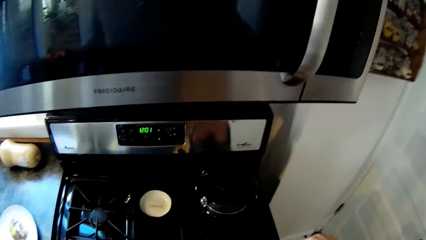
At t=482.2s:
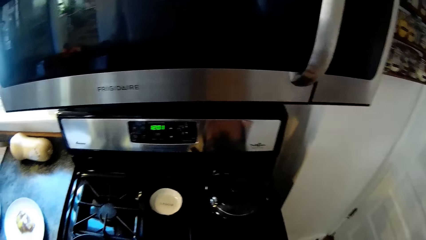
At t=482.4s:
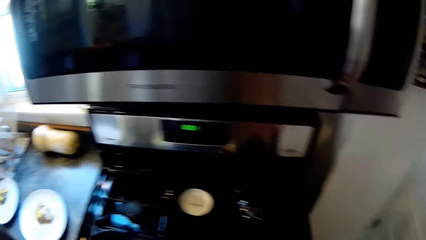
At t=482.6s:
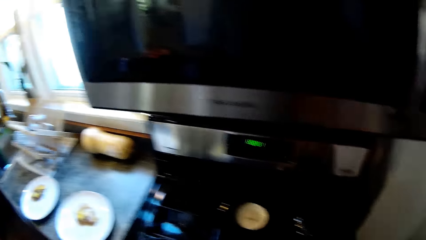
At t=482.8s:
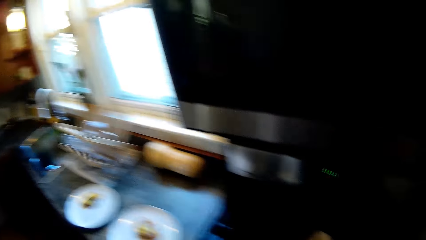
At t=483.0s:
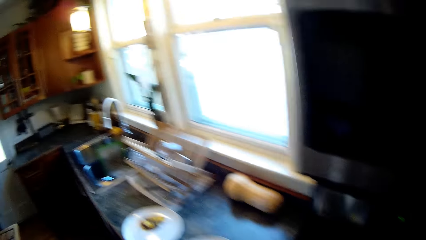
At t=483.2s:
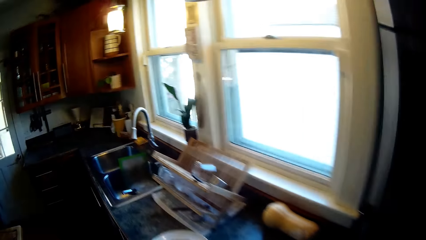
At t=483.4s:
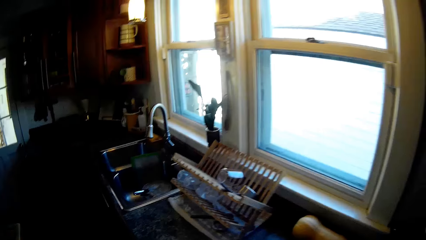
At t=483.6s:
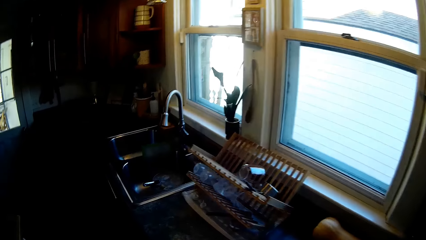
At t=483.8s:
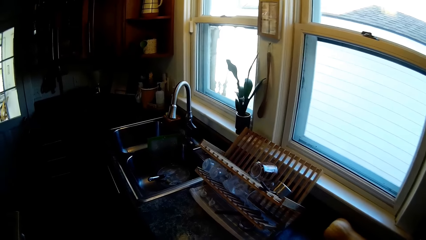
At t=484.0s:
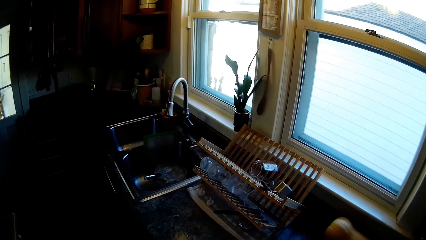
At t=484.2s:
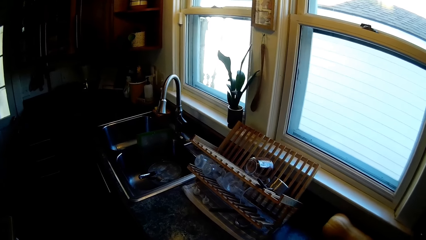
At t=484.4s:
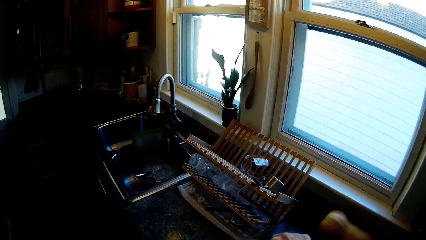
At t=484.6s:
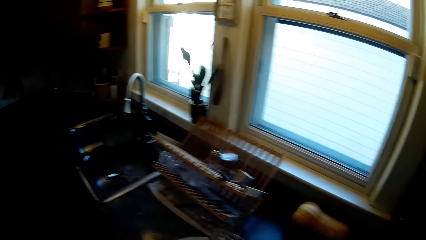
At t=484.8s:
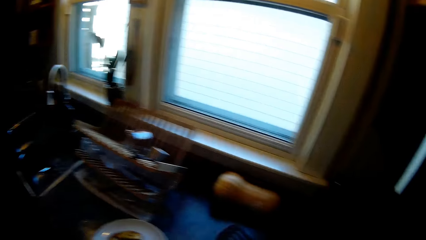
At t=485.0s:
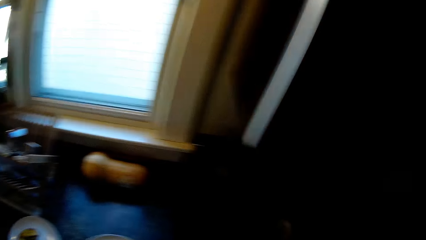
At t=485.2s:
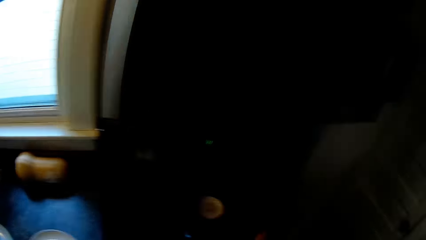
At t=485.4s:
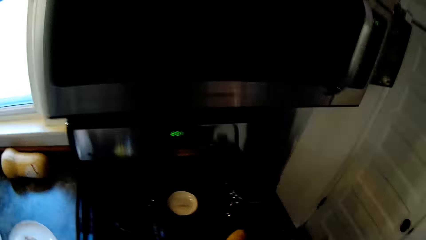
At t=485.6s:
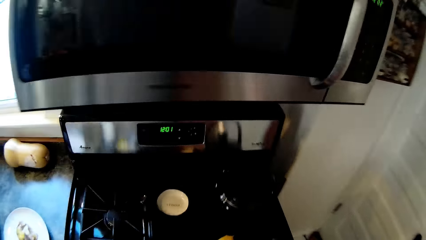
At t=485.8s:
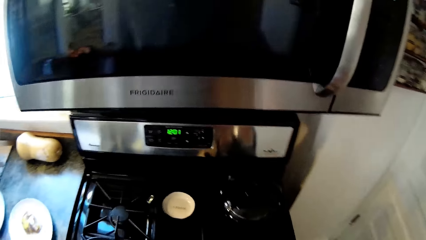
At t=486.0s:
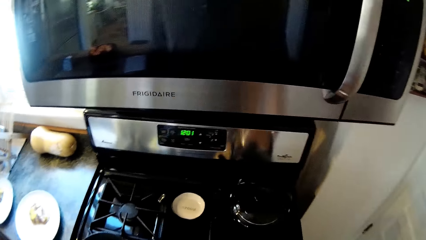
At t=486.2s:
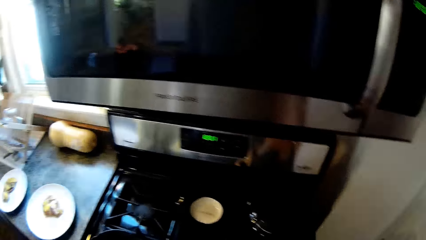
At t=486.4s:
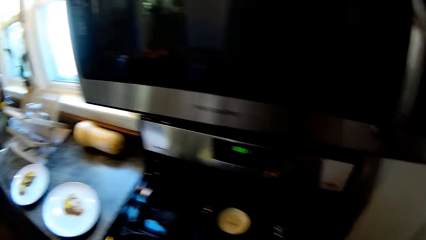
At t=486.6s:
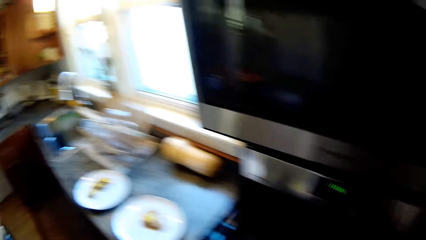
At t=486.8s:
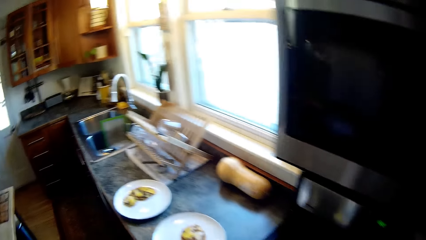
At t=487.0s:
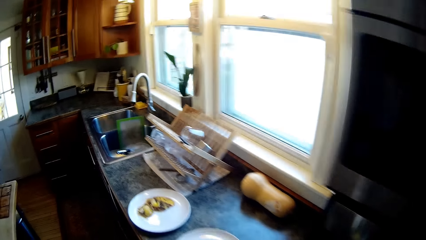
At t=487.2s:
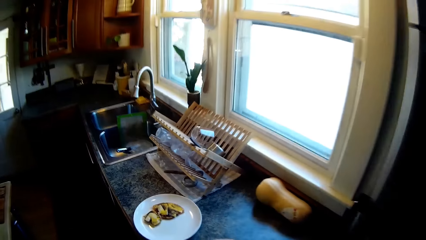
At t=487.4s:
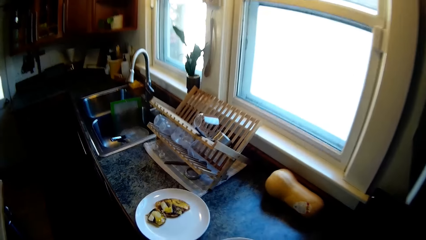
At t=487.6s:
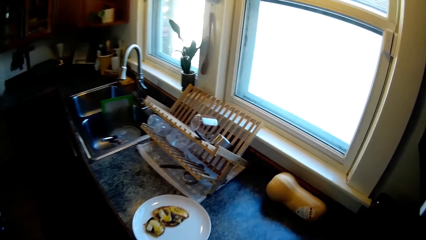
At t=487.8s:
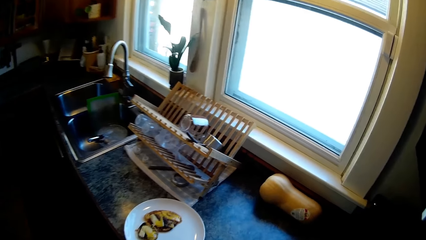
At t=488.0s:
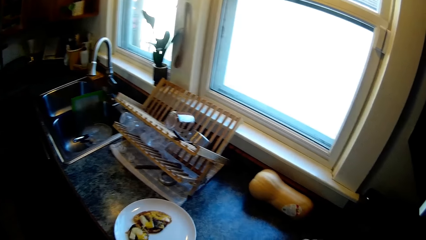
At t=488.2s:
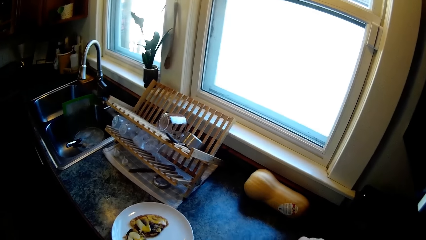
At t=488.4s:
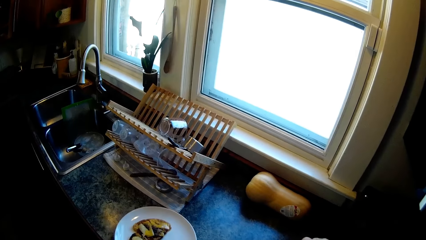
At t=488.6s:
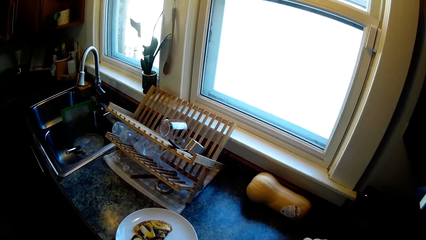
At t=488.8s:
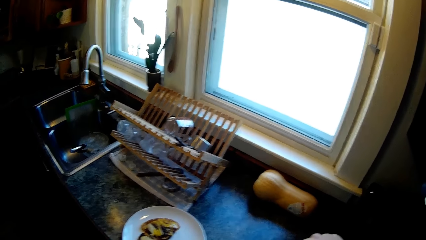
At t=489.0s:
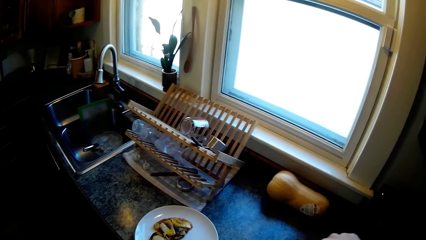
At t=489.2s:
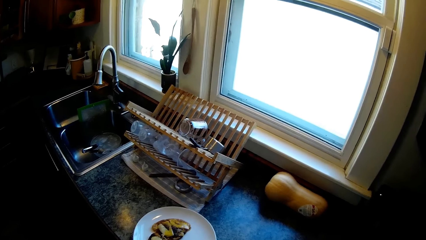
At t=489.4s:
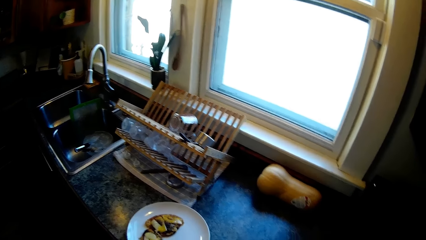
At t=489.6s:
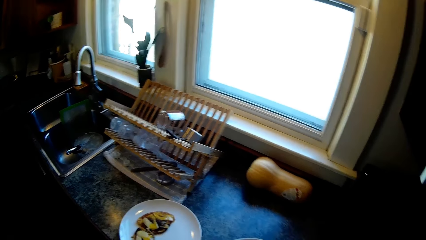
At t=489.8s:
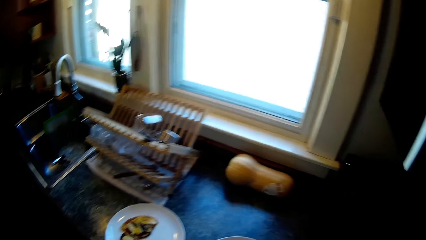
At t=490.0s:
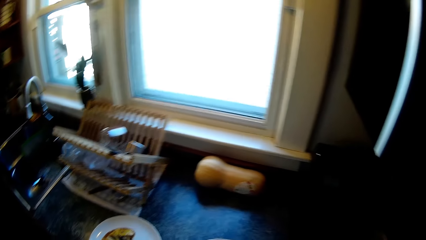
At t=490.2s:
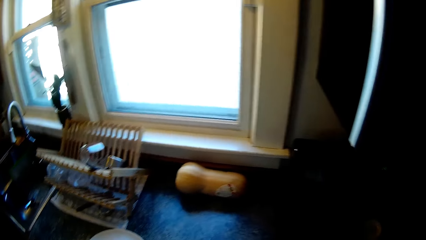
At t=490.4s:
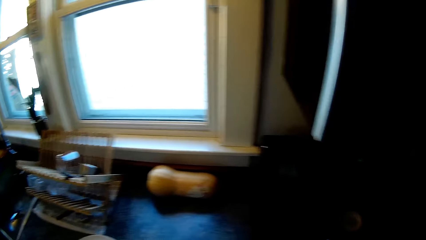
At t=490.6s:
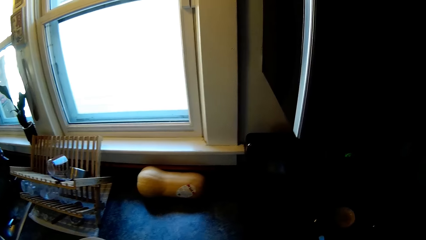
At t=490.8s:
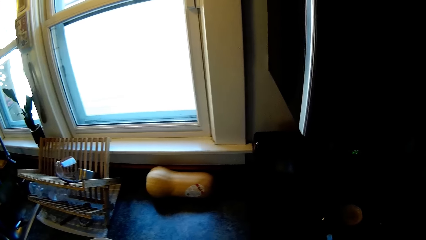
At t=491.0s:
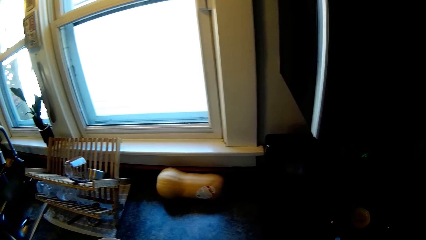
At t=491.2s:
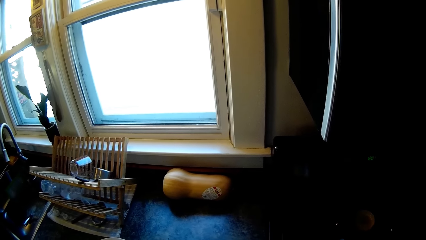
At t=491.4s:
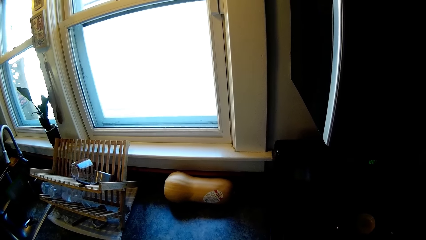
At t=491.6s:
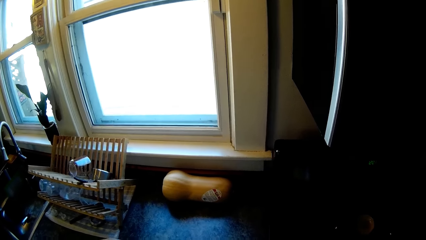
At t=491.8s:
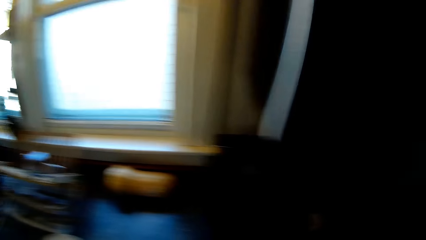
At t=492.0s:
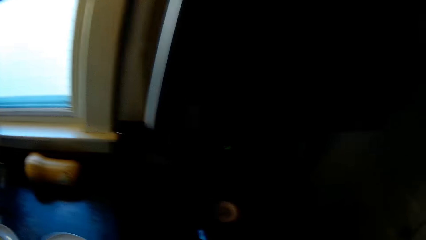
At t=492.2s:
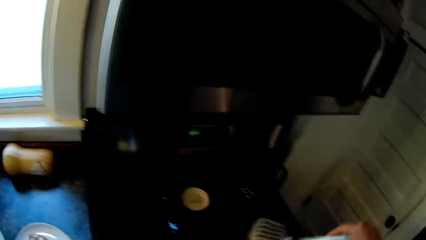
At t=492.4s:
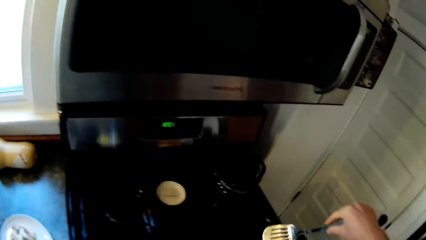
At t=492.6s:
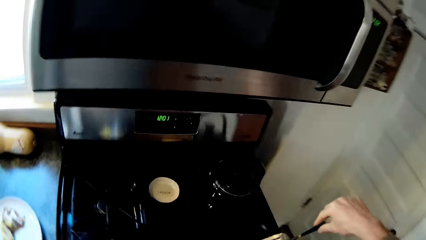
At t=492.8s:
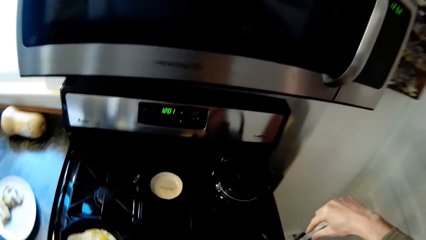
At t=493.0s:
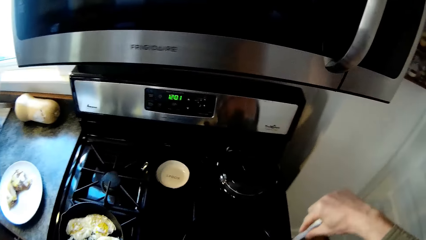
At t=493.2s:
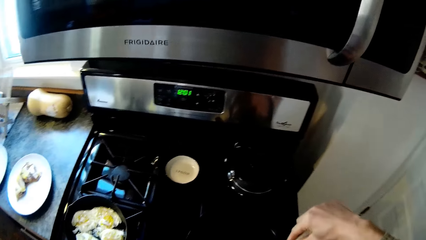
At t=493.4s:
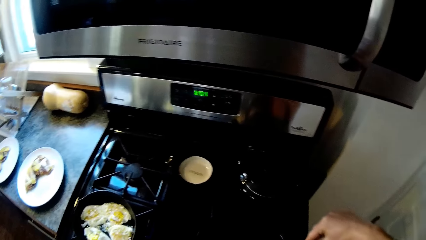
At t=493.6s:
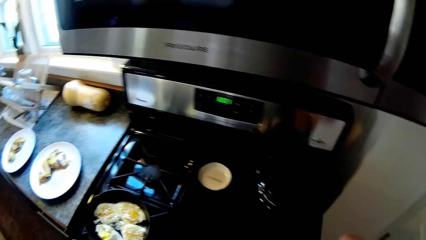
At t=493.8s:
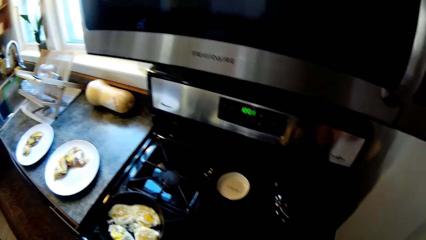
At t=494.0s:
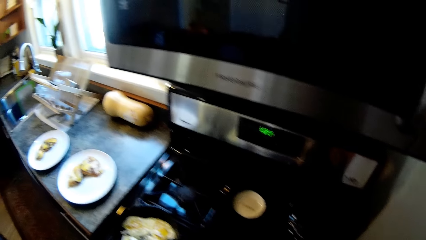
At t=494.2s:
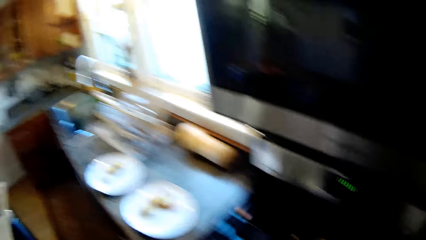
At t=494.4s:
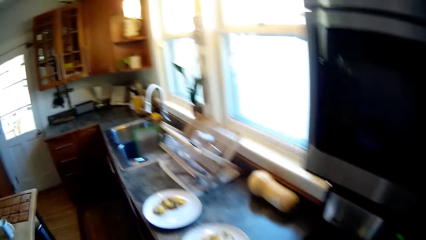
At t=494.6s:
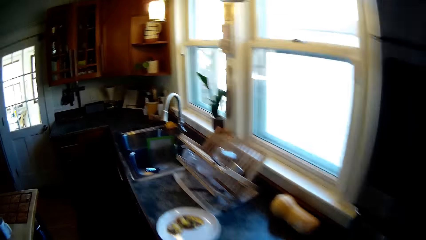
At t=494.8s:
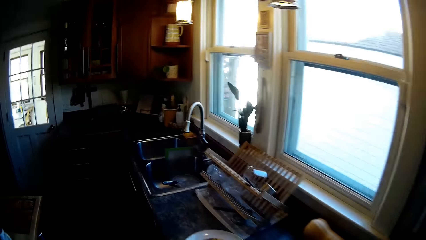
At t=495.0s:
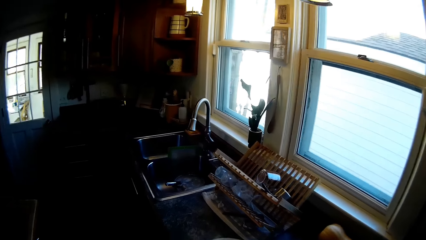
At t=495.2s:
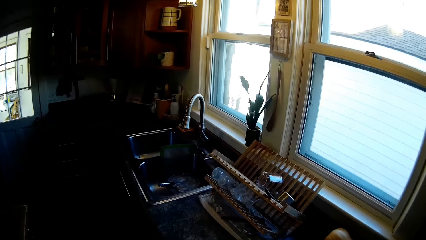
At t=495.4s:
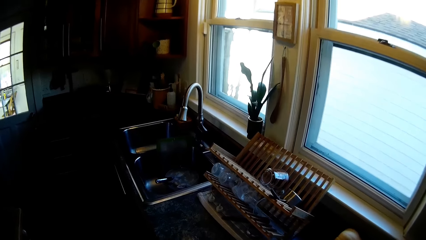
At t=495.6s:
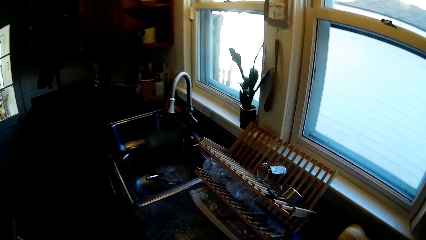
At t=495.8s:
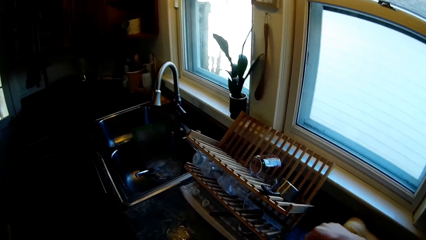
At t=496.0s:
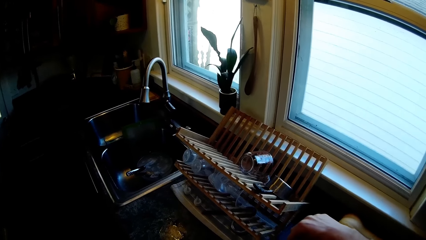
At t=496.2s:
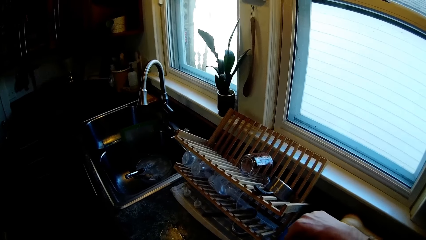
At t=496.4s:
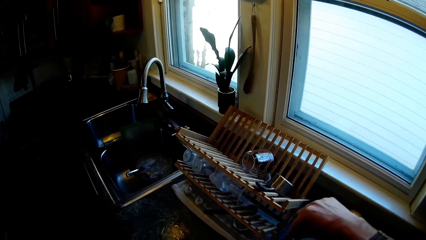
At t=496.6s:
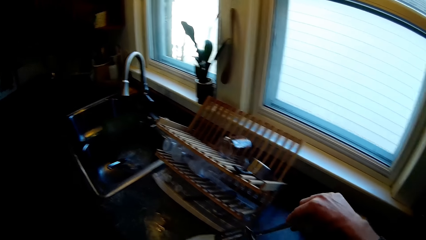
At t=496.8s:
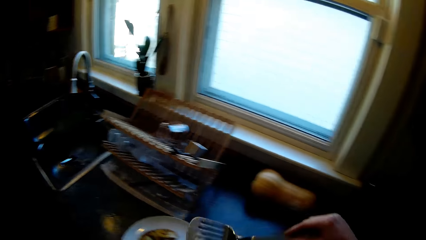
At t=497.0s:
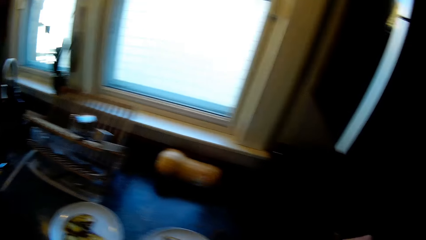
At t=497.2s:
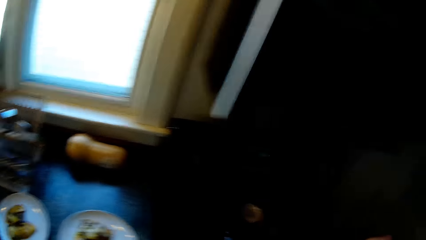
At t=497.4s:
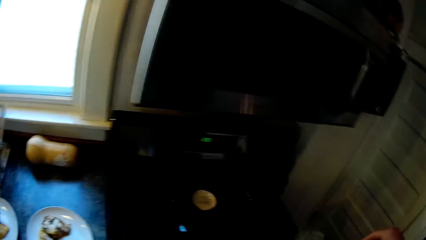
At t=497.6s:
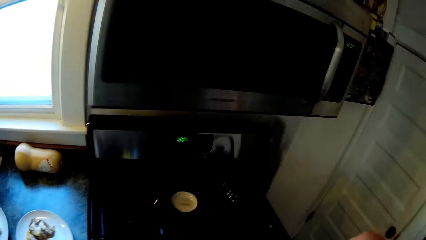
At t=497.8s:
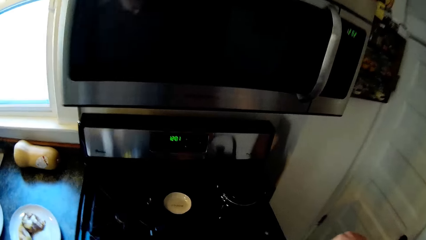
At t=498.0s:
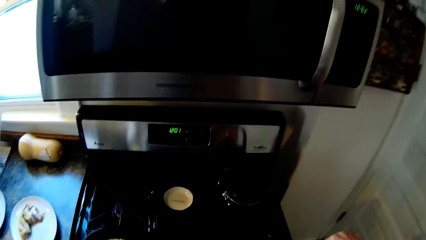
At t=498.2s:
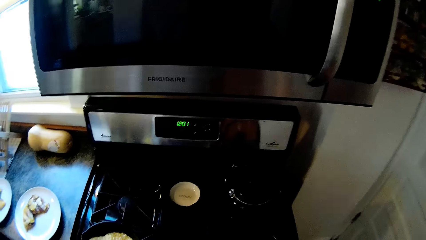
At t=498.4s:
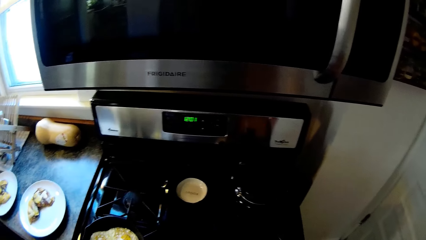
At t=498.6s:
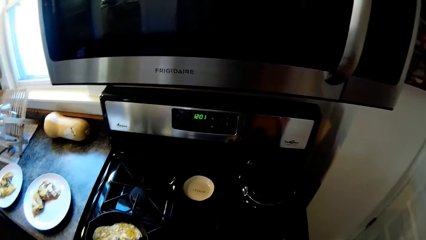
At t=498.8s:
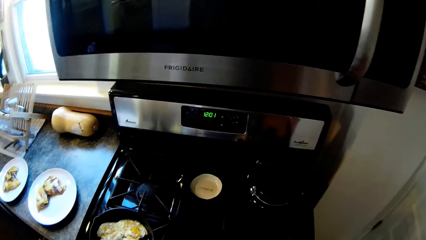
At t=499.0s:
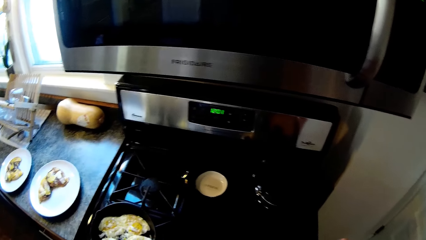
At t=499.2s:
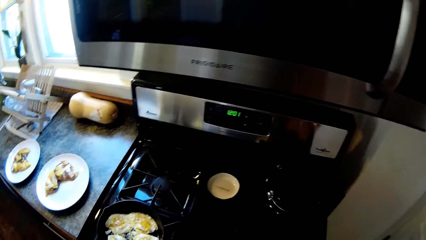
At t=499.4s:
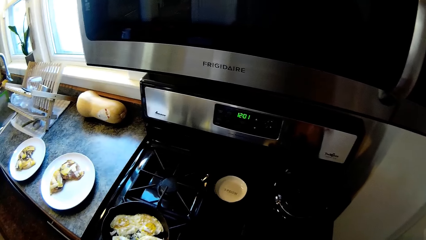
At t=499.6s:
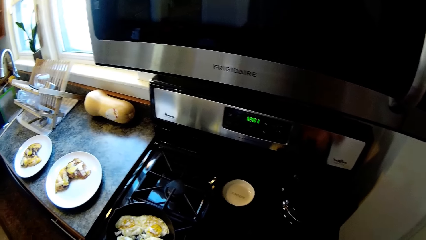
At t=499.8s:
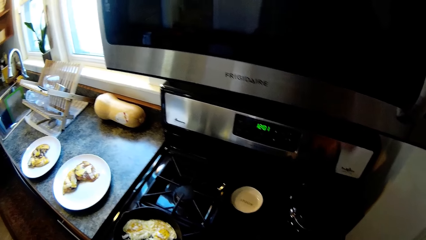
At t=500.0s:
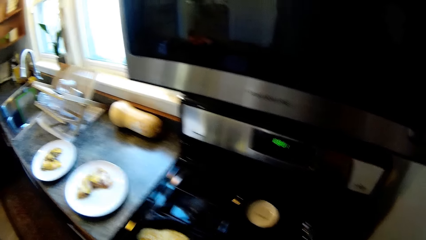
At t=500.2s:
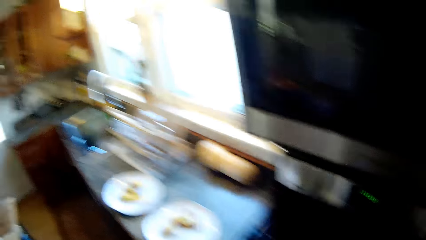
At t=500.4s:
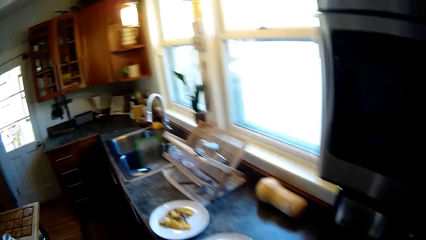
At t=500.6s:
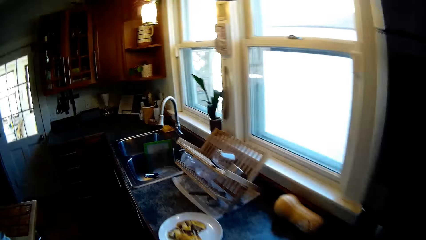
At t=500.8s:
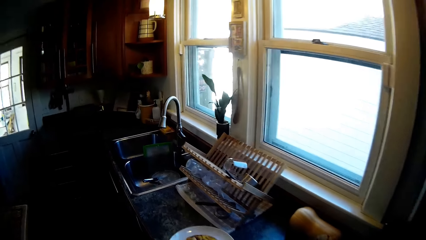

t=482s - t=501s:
The camera wearer converses with a person. He drops something. He serves food from the pan into the plate on the countertop with the spoon or spatula spoon in his right hand. He looks around. He drops the object with the spatula spoon using his right hand. He drops the object with his right hand. He serves food from the pan into the plate on the countertop with the spoon in his right hand.
